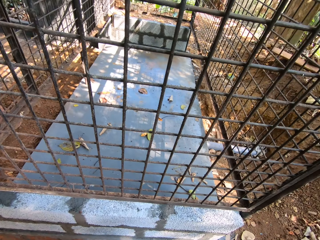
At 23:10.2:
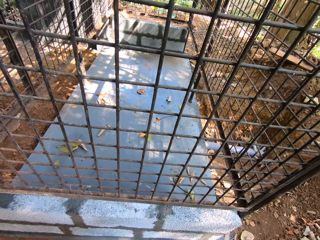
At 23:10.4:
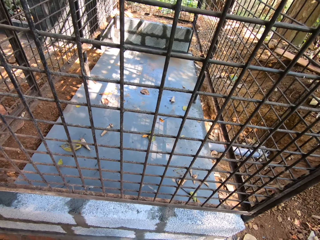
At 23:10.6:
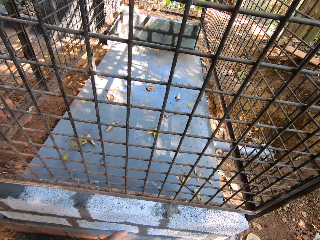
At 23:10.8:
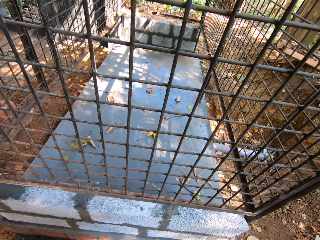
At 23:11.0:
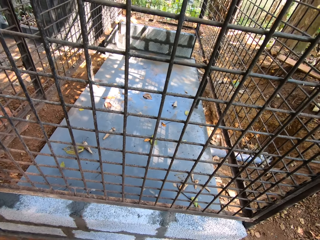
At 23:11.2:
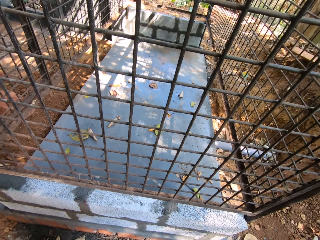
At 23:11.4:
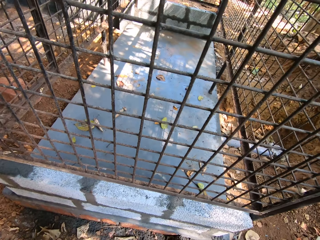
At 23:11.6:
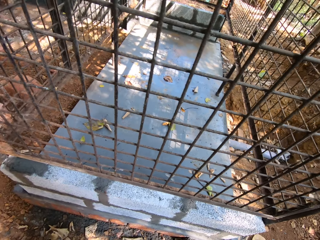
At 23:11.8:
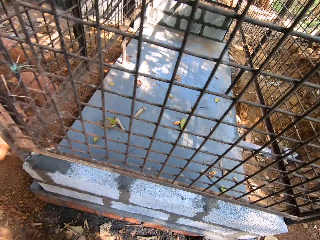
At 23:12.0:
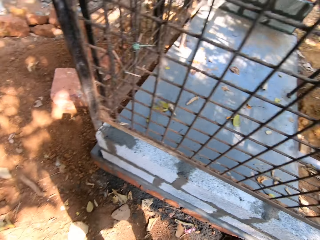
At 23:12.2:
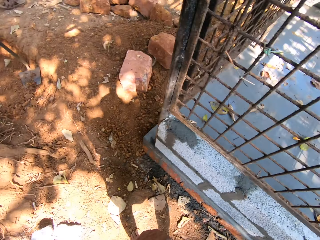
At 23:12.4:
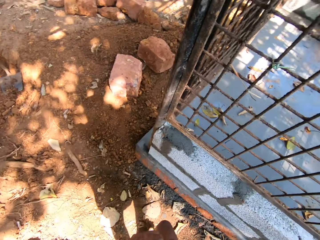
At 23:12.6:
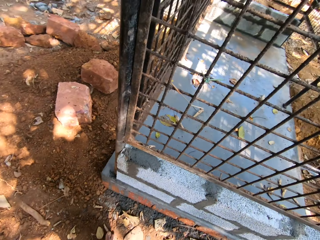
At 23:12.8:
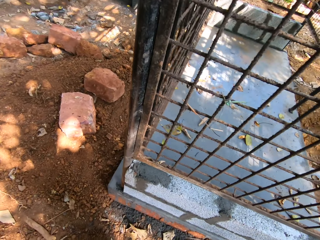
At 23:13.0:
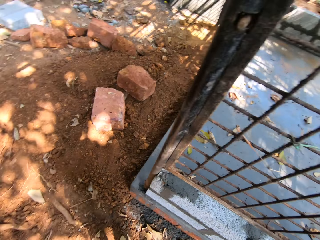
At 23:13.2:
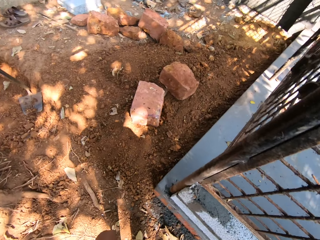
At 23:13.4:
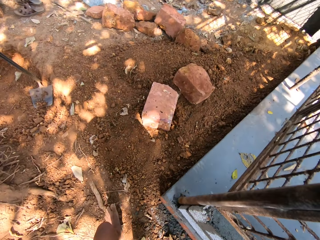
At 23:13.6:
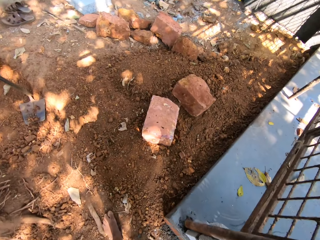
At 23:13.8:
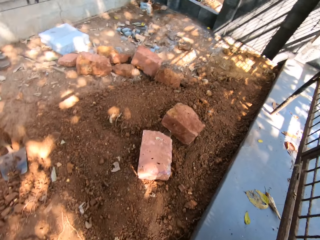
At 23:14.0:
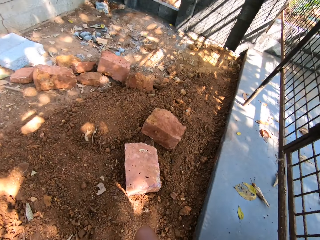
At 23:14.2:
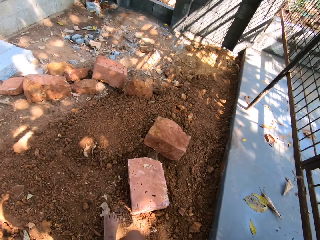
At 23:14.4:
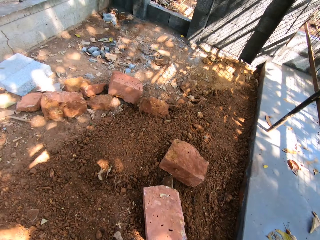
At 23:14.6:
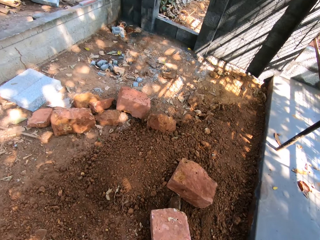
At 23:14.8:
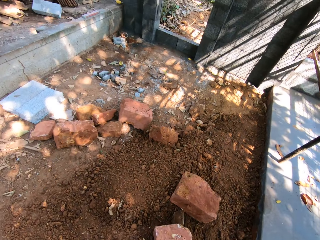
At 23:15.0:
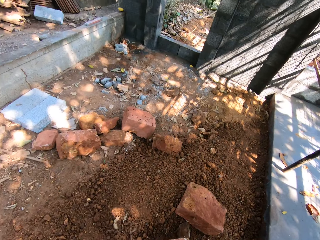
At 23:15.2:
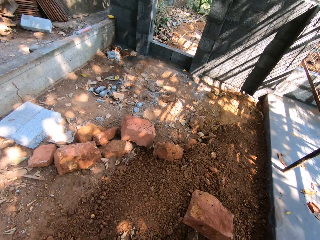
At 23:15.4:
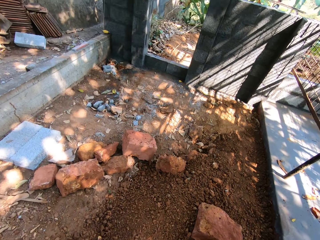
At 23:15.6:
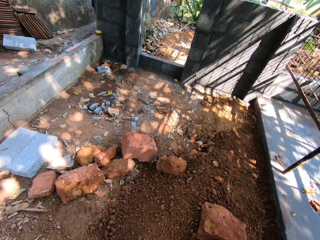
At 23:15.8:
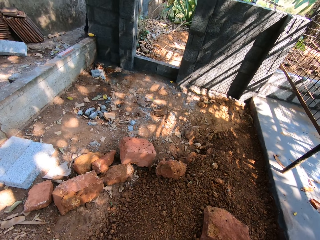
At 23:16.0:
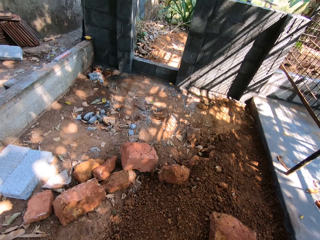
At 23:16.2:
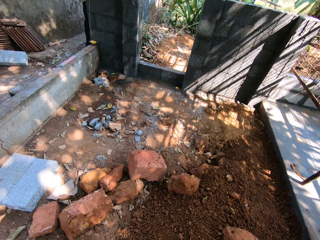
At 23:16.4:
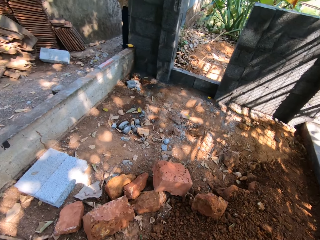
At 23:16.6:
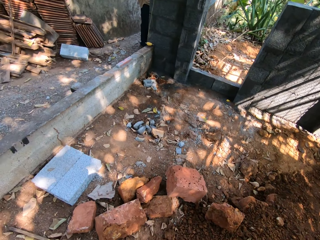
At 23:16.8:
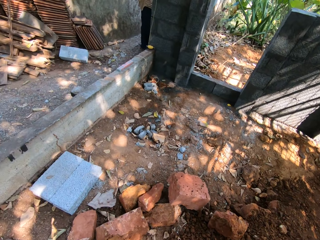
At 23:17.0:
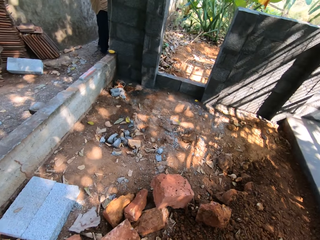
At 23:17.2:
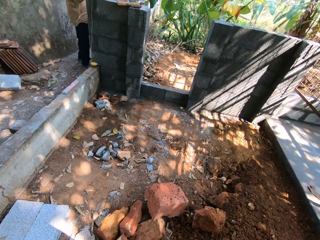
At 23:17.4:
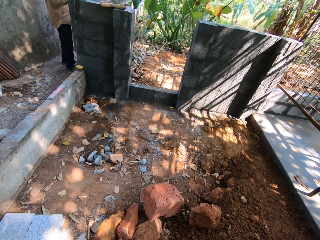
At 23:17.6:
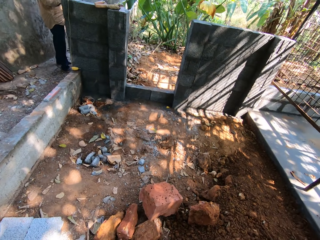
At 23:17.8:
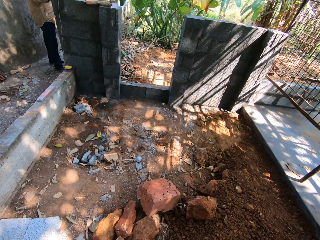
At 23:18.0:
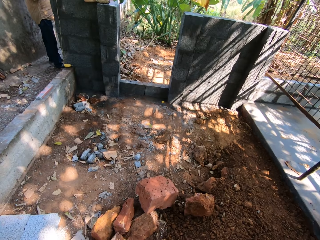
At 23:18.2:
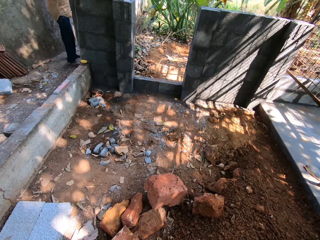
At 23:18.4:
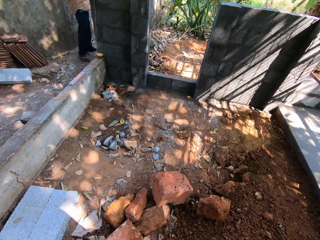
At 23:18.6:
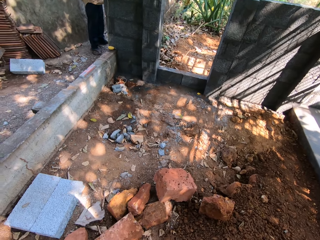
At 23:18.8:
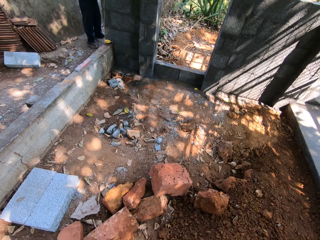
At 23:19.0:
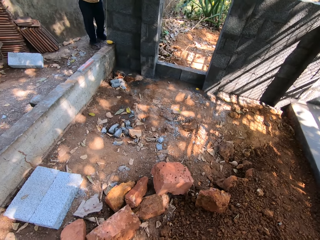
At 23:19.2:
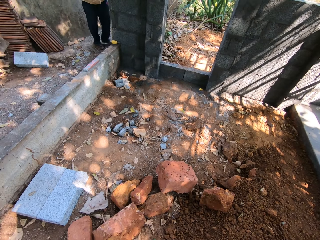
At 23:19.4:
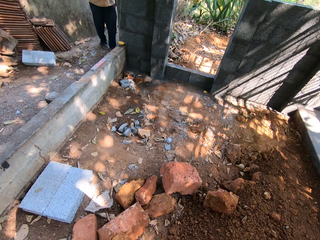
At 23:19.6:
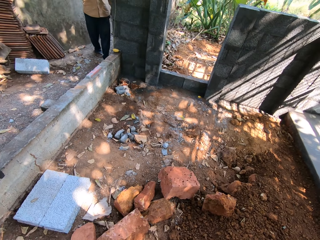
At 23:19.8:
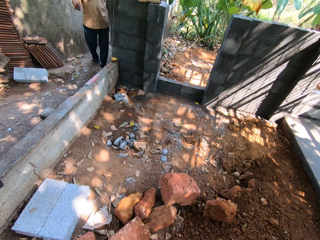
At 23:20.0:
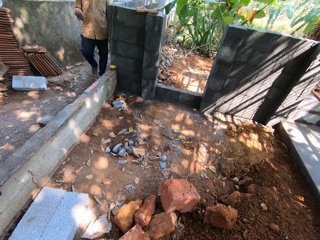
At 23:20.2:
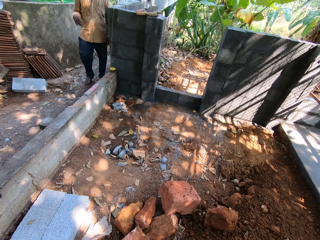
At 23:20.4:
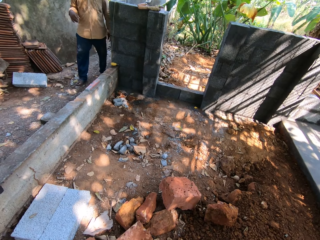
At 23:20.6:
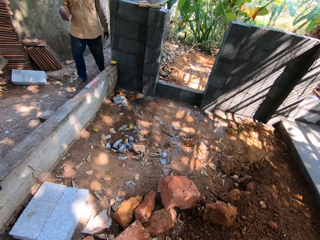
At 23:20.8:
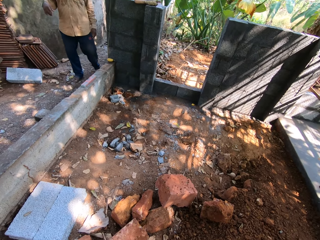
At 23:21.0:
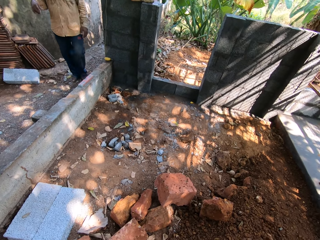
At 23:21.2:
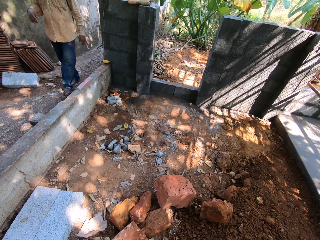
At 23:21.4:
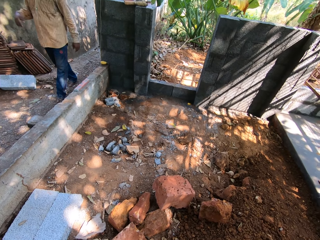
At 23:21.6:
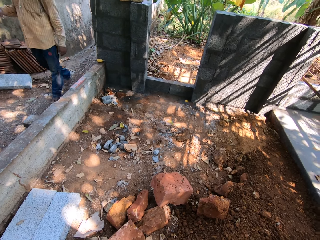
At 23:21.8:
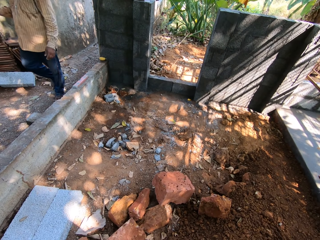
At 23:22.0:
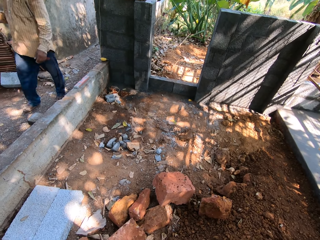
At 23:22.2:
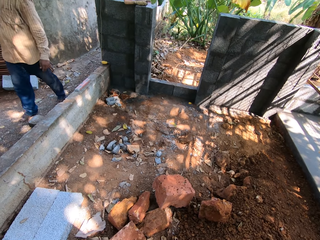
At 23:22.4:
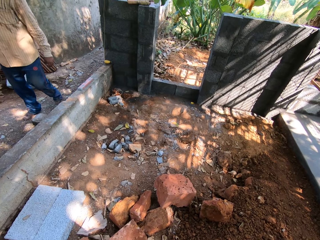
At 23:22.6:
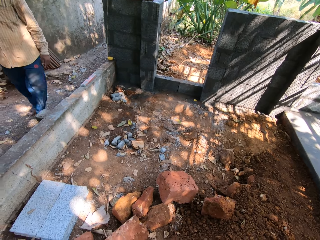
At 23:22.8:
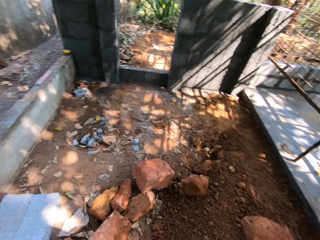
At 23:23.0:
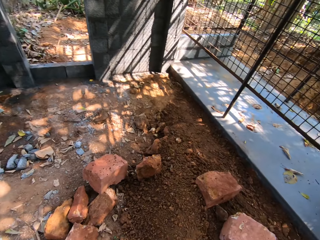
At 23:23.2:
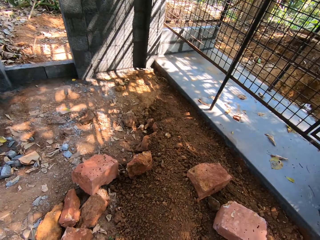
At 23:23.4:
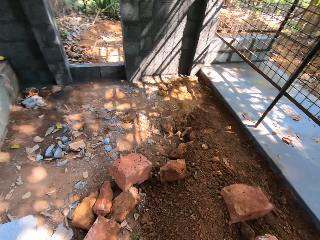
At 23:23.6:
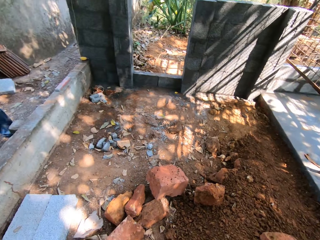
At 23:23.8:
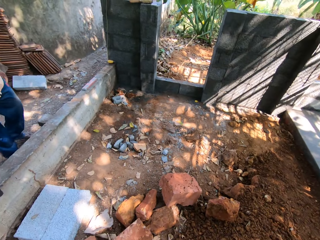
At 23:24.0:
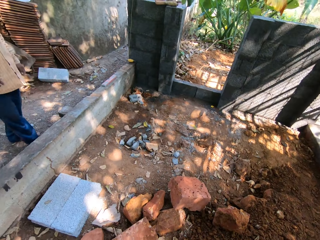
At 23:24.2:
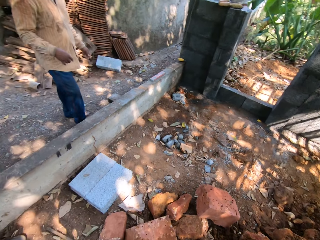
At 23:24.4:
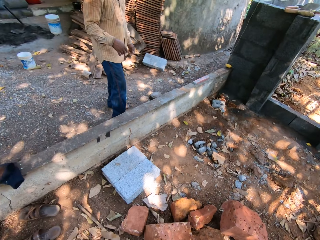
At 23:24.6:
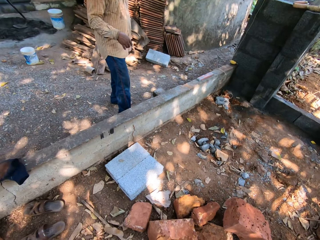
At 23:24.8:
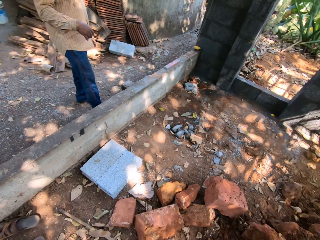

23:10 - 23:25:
The camera wearer walks around. A man walks around.

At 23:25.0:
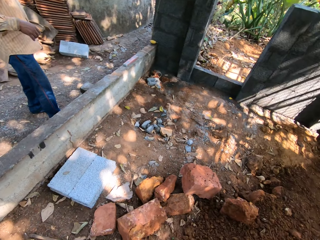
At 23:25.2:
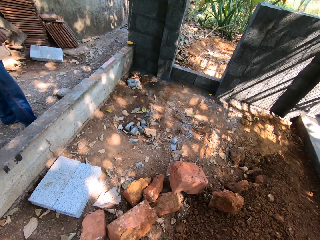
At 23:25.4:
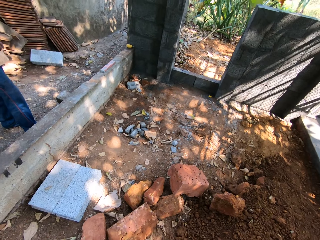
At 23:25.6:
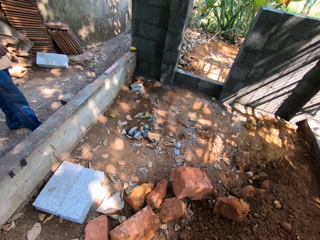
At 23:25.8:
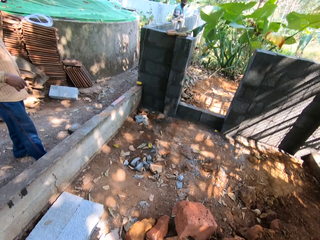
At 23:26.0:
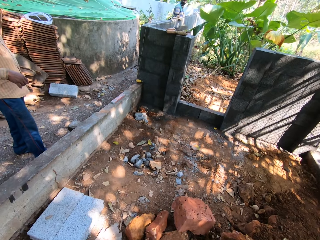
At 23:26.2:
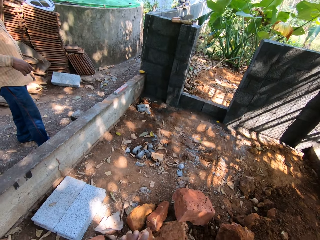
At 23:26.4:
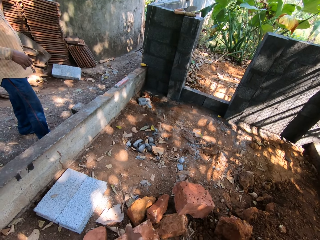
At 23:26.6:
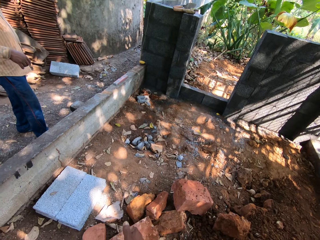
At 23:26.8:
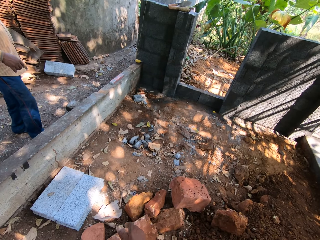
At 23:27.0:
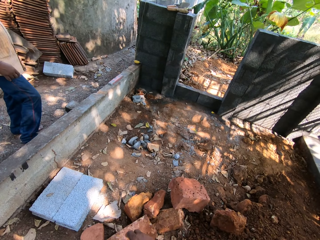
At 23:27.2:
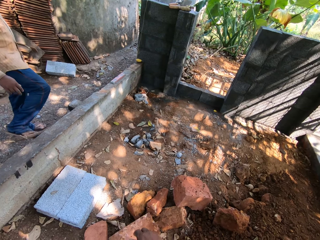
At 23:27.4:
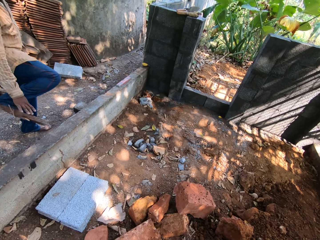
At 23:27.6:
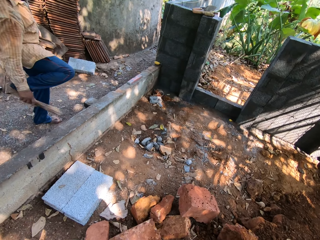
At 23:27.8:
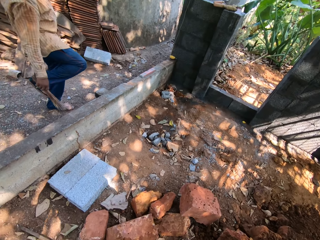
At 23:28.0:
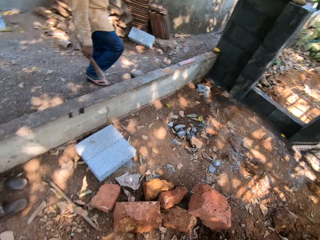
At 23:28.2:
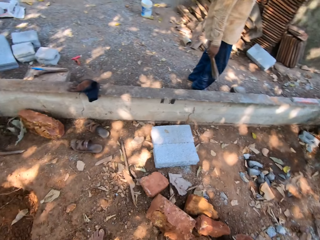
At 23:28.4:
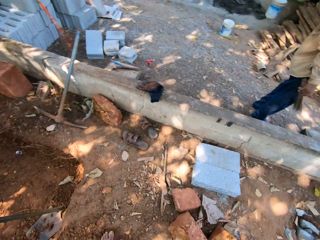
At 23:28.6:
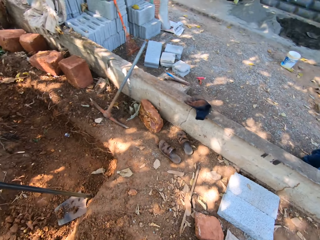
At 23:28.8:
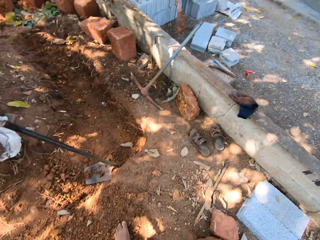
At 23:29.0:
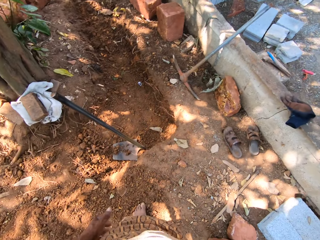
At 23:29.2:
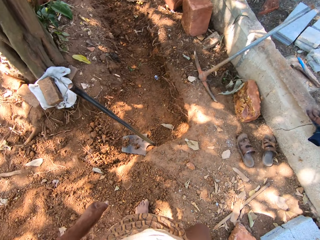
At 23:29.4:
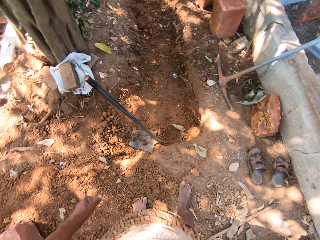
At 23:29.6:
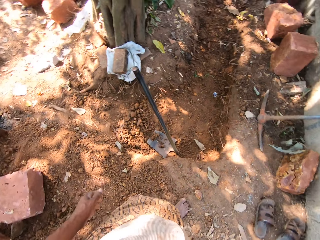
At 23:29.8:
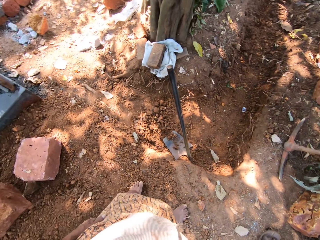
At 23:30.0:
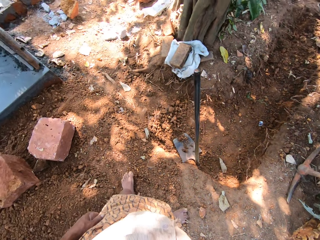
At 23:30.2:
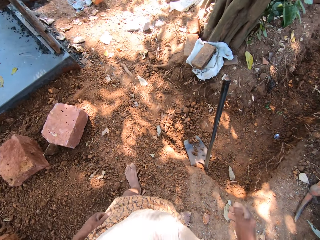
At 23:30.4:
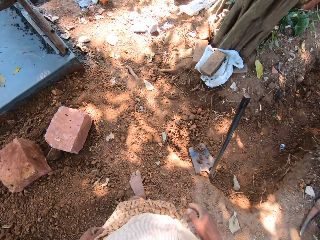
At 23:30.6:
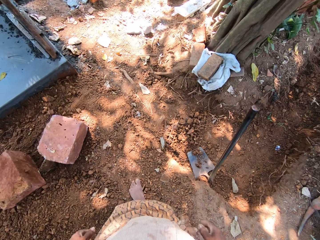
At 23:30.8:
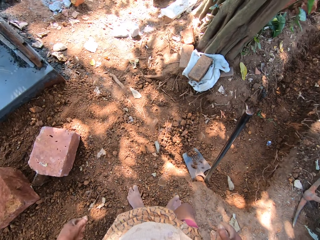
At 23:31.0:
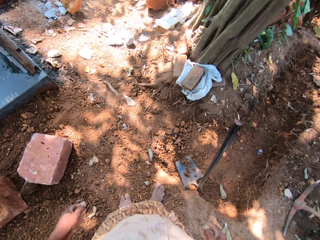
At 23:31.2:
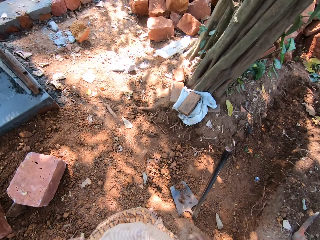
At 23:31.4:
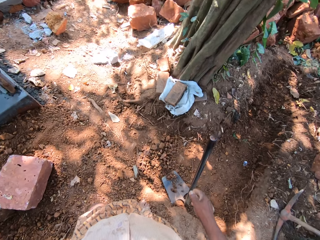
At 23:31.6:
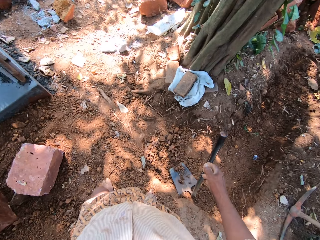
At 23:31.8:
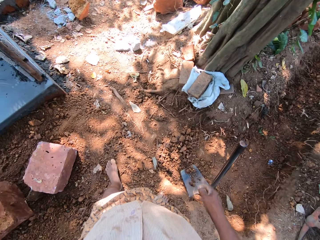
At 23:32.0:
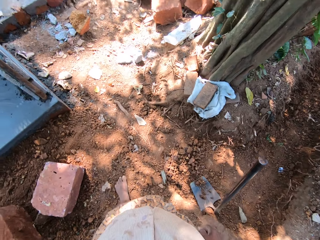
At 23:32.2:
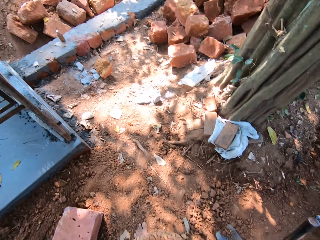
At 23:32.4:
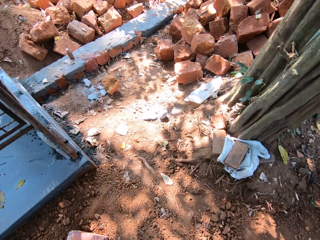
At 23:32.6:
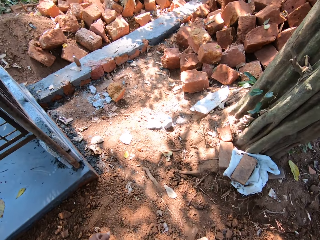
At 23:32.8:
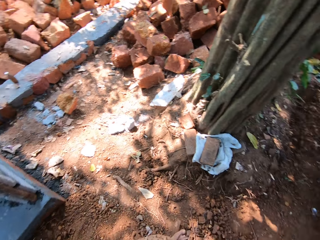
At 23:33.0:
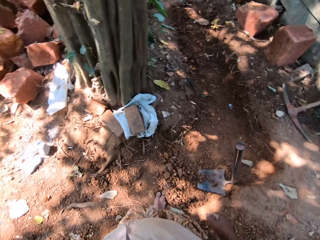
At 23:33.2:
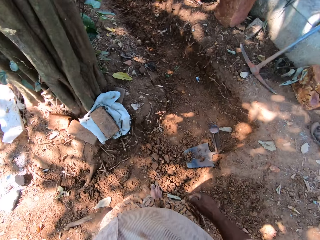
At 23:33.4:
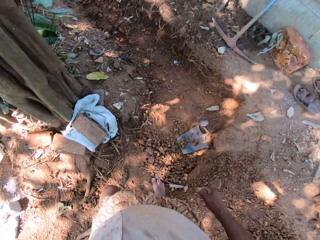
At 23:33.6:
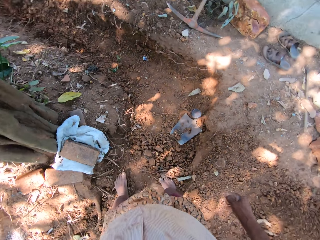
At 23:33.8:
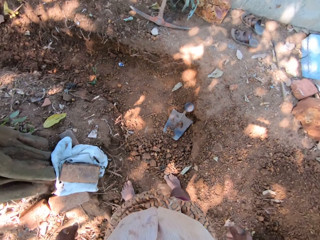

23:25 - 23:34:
A man lifts a broom from the ground with his right leg. The man picks the broom from his right leg with his right hand. The man takes a twig. The camera wearer moves around.
